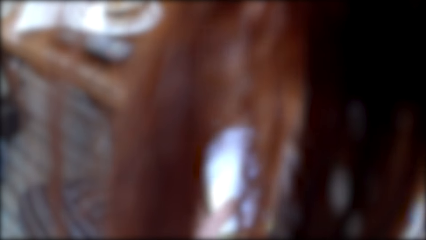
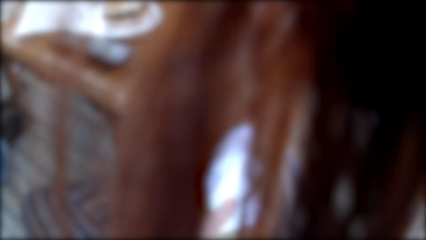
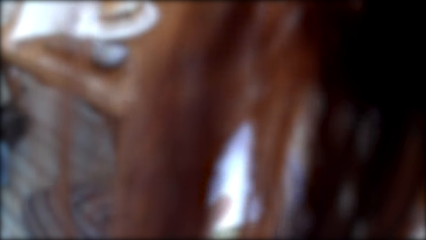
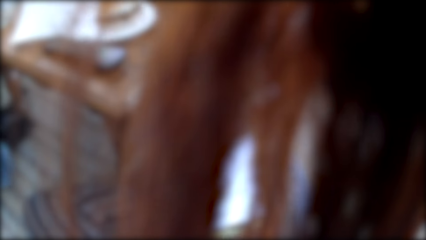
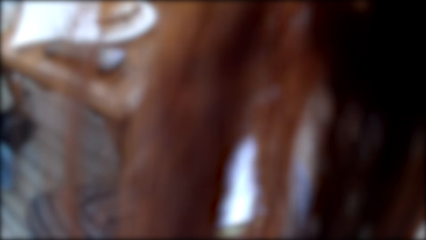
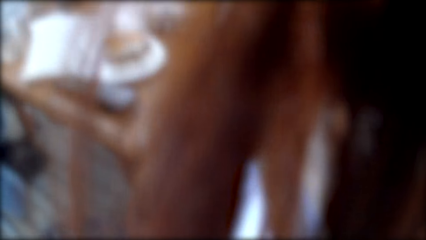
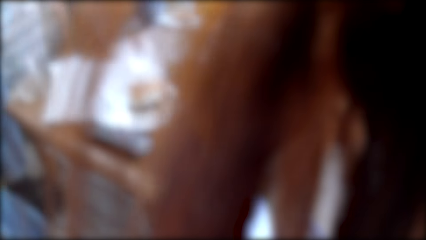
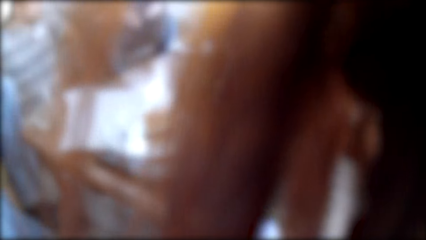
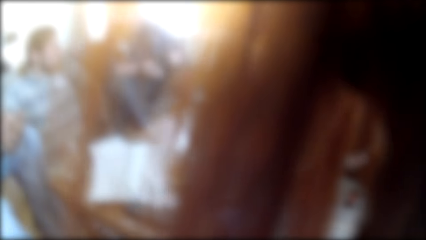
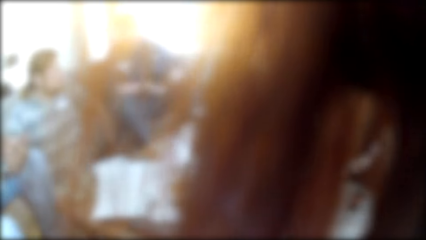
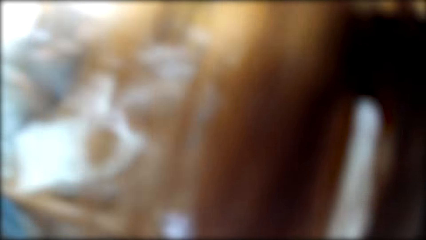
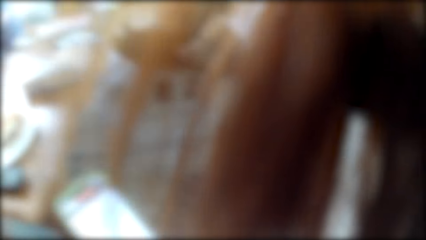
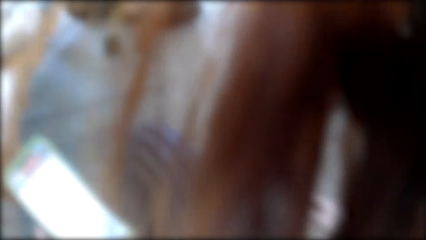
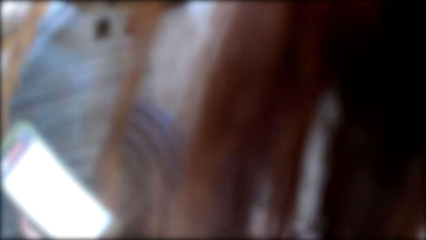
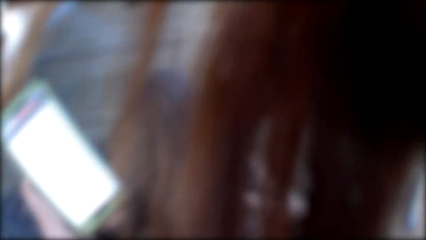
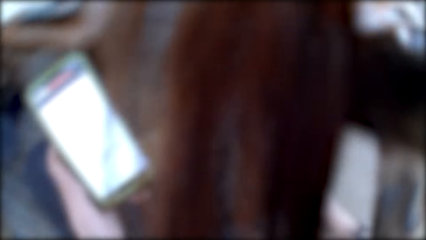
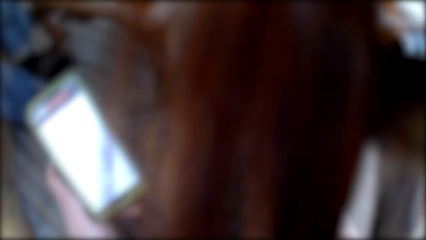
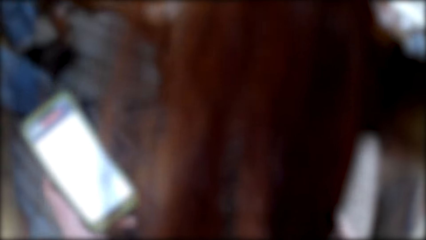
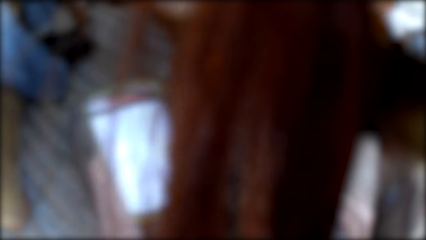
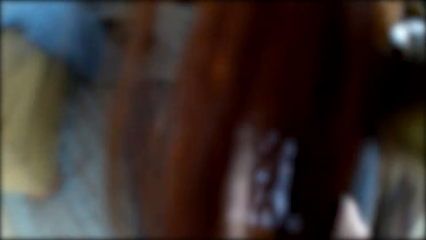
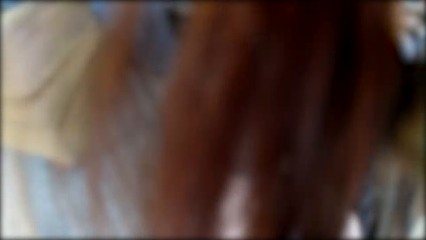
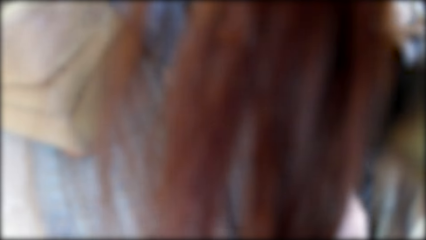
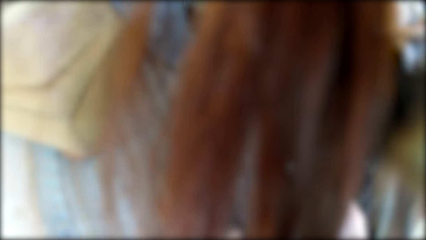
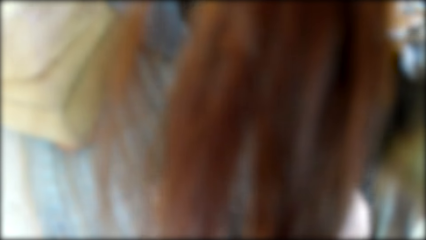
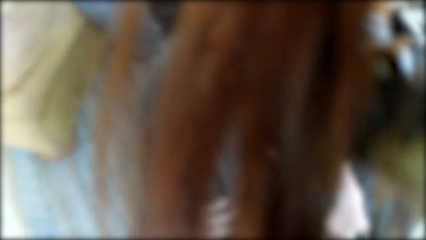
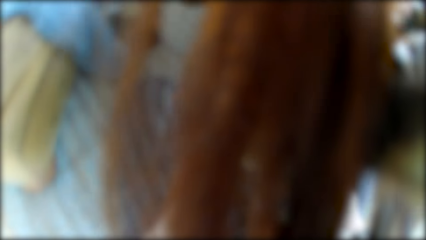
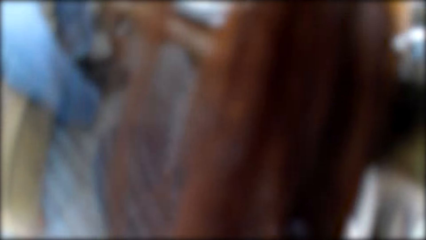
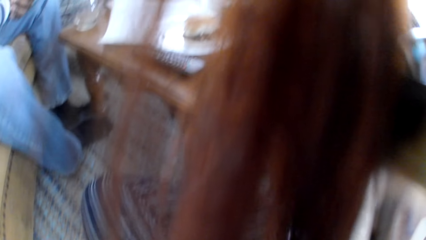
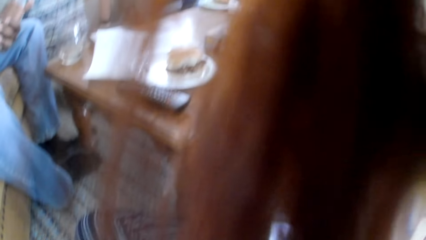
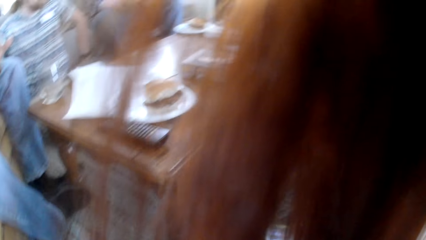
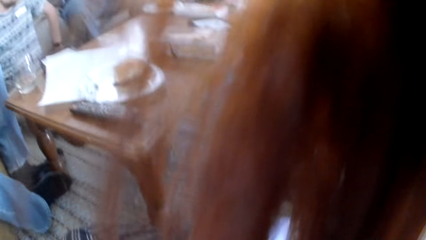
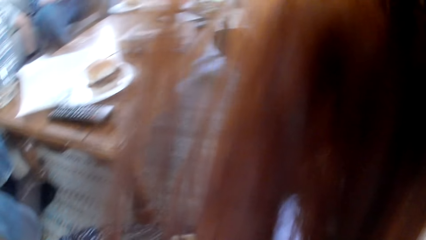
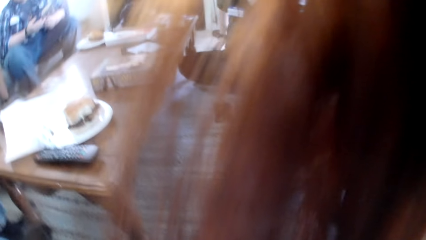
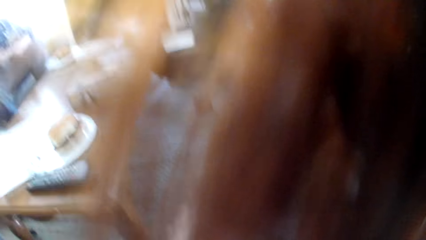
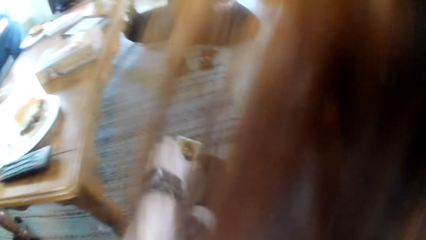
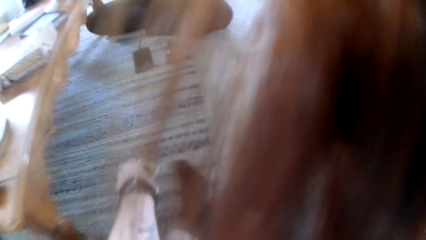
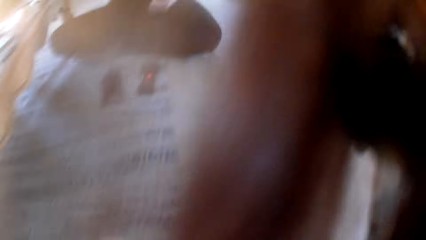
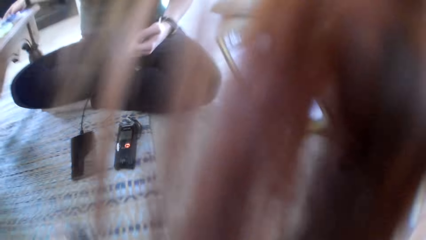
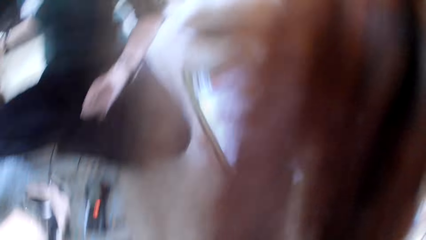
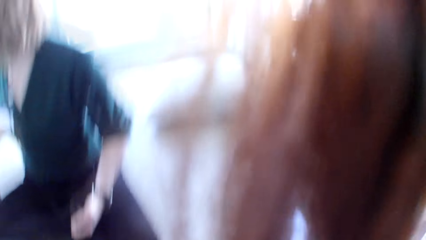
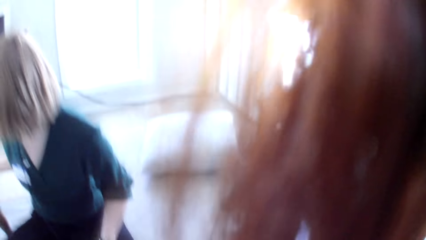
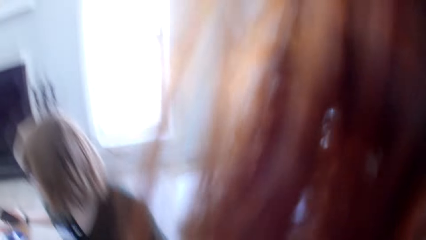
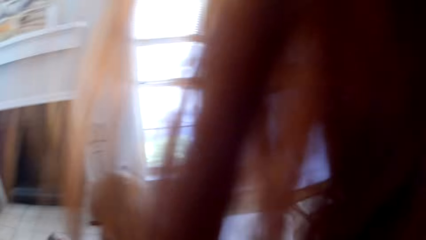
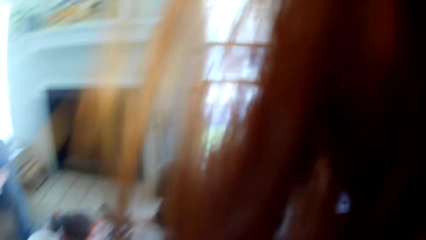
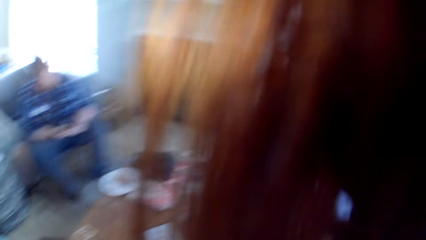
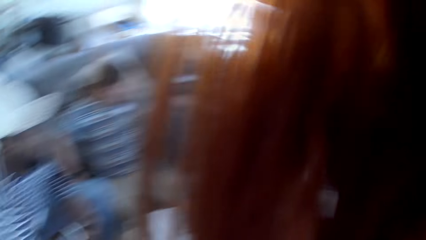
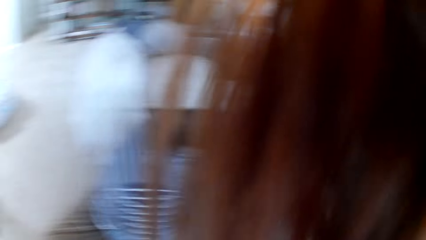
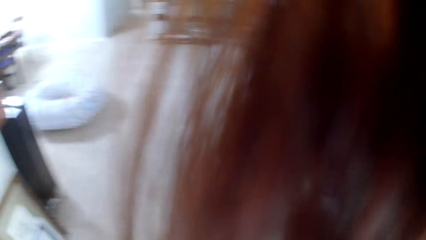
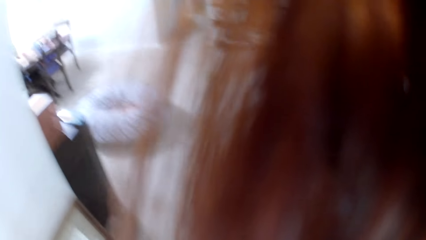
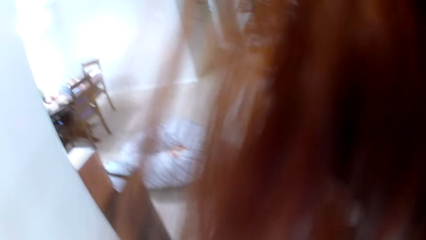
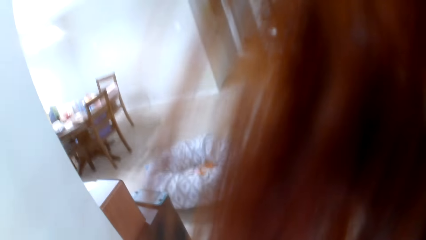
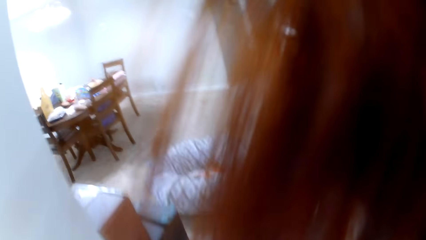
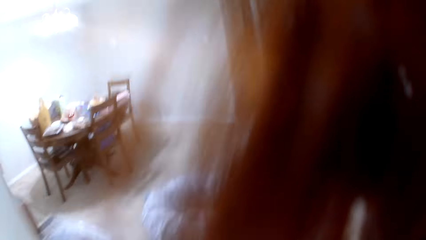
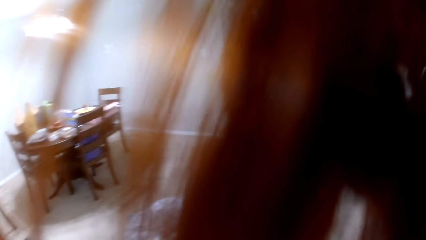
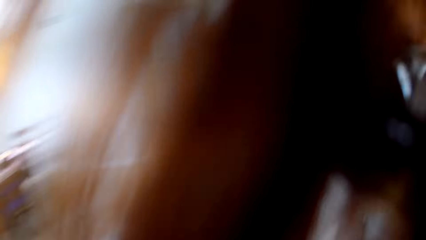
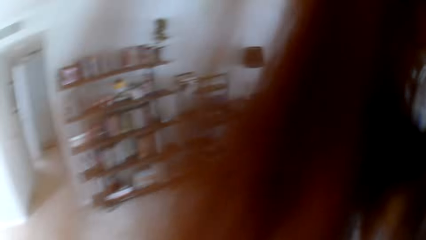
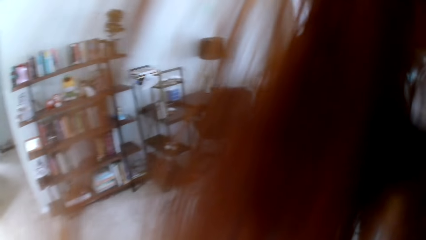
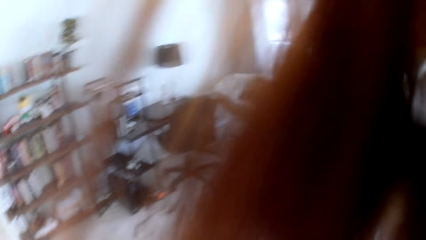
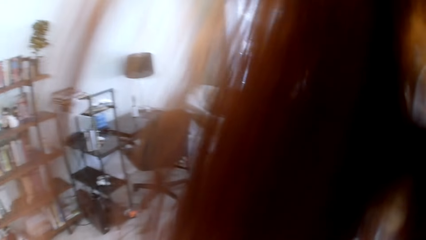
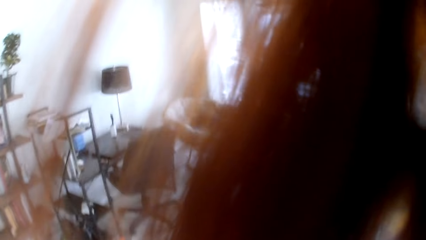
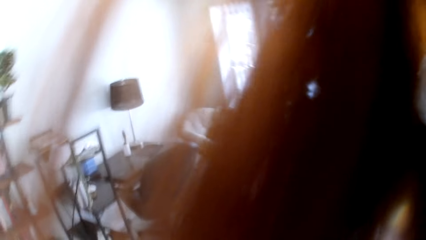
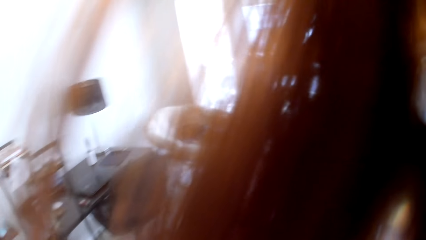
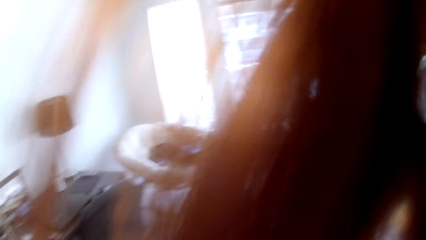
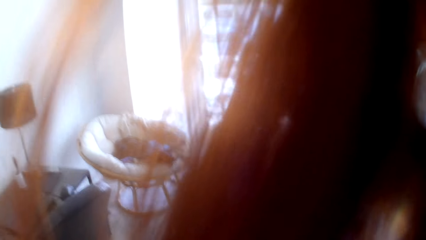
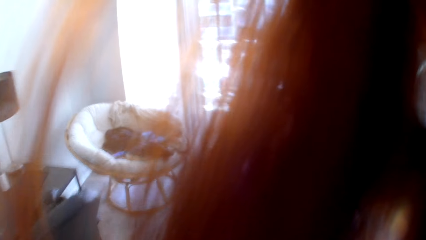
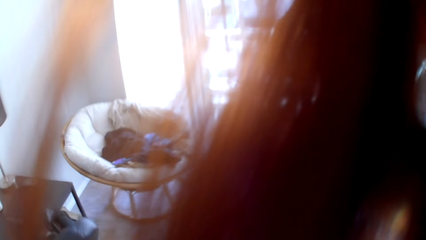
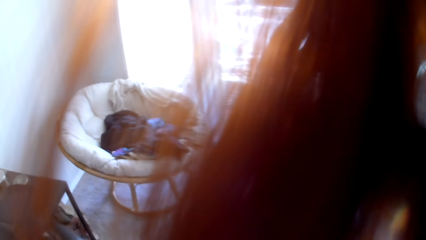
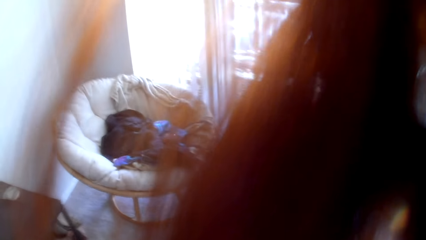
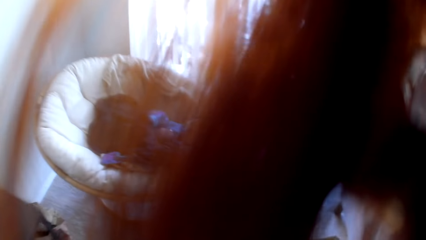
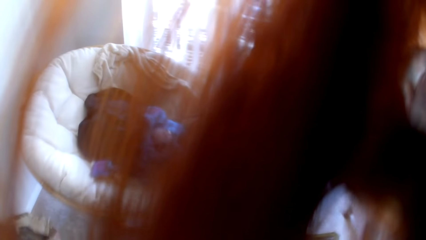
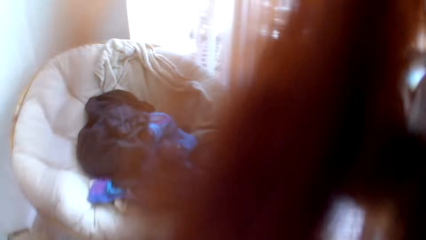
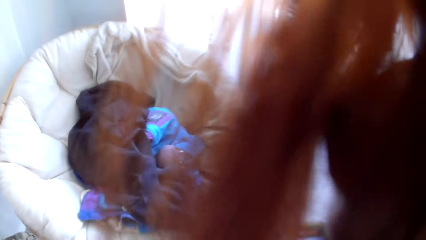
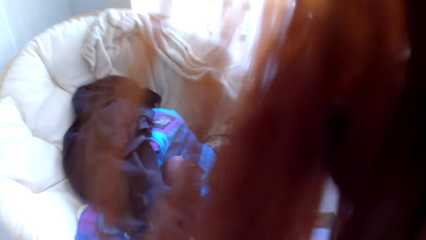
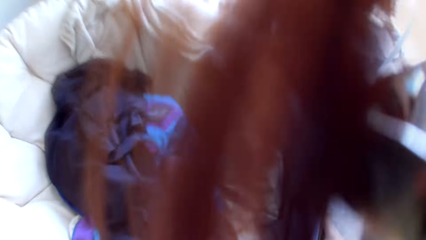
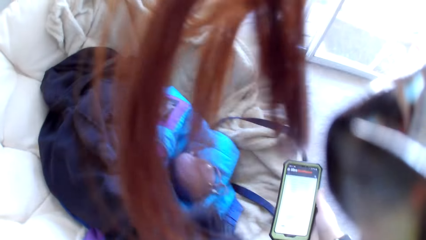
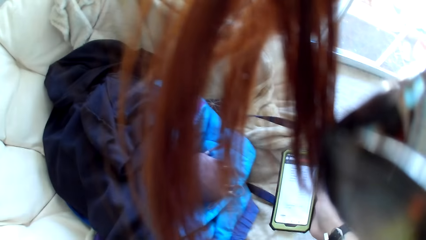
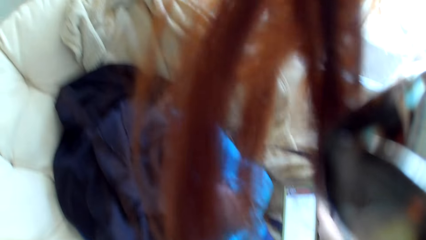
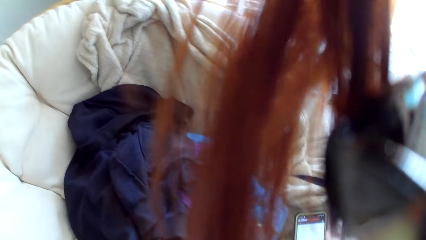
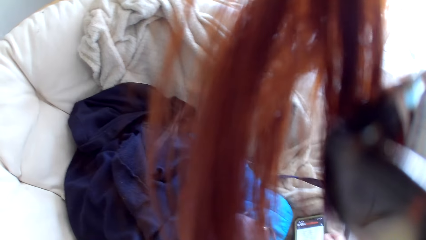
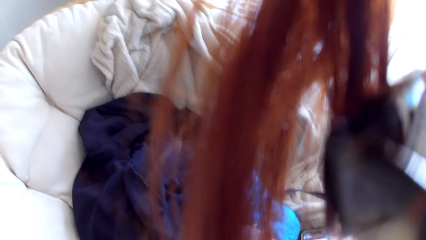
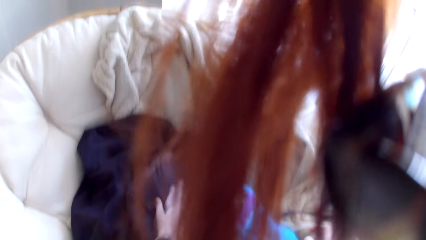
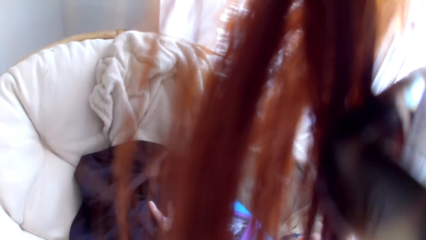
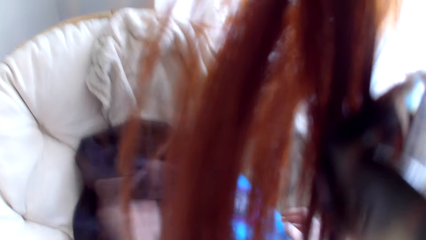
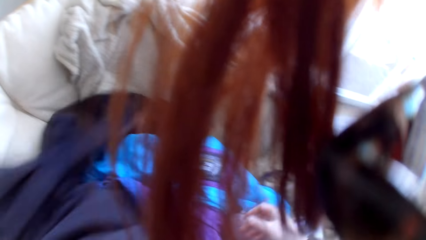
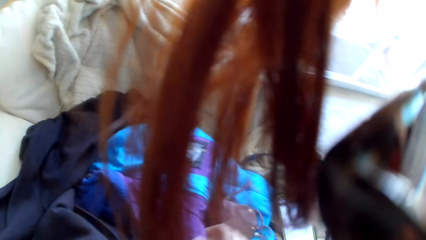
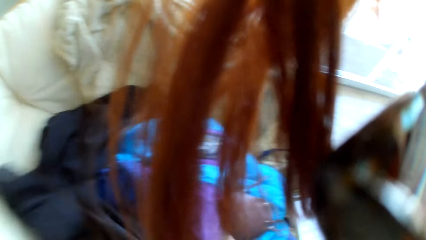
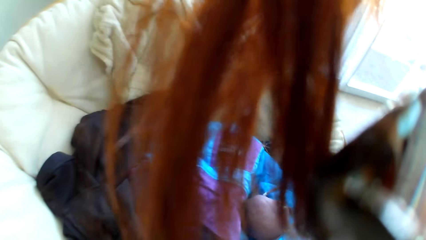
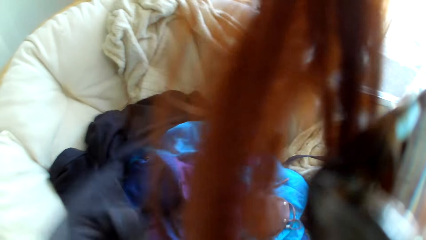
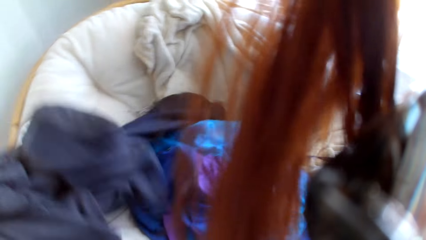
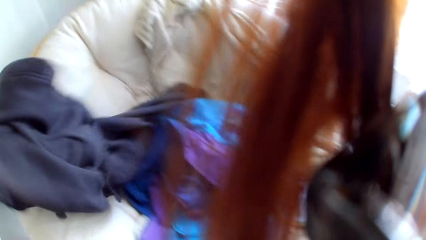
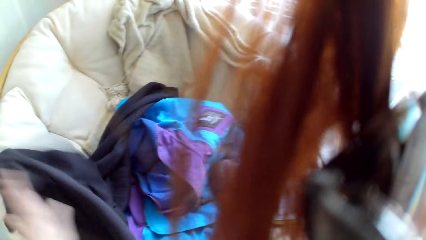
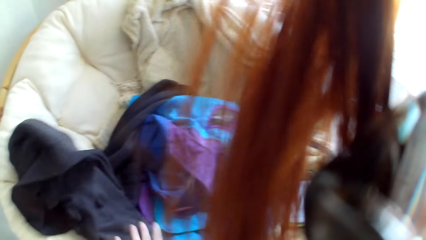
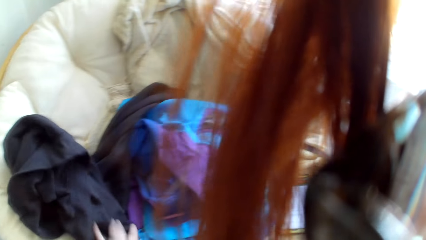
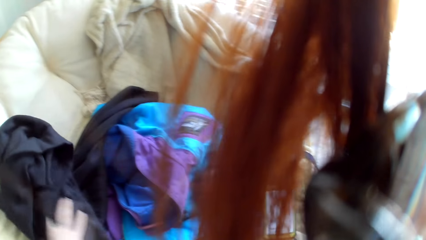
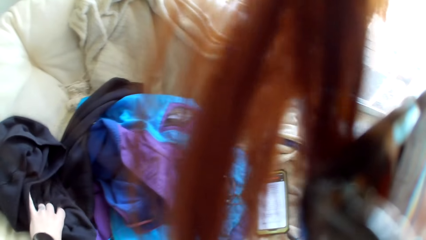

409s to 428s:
The camera wearer scrolls the phone. They walk towards a couch. They put down the phone. They check the drugs.
